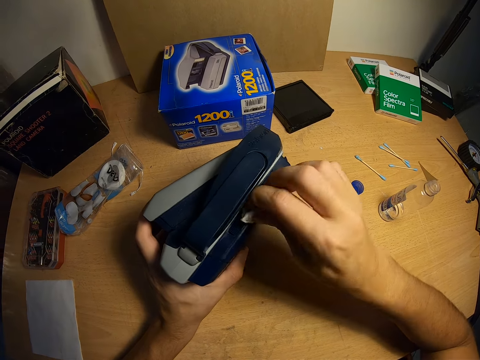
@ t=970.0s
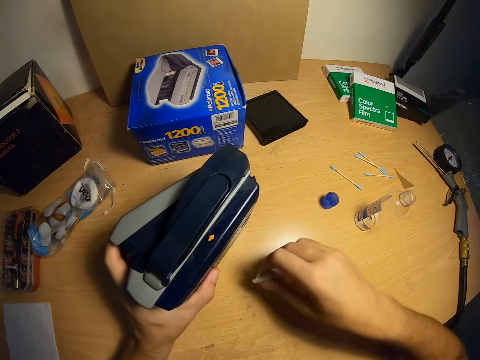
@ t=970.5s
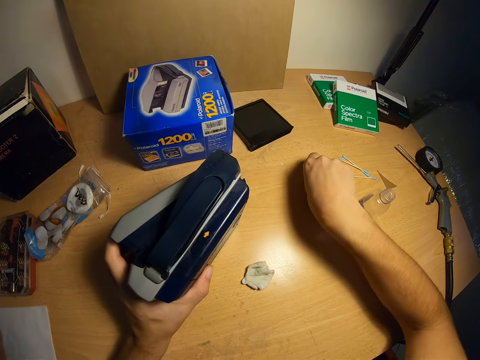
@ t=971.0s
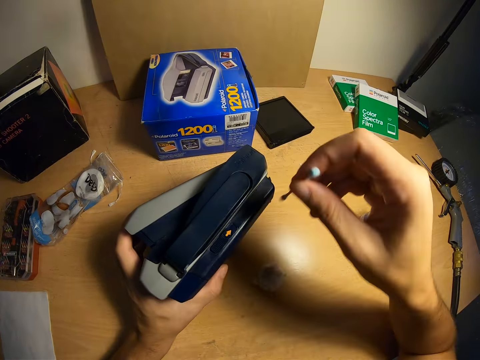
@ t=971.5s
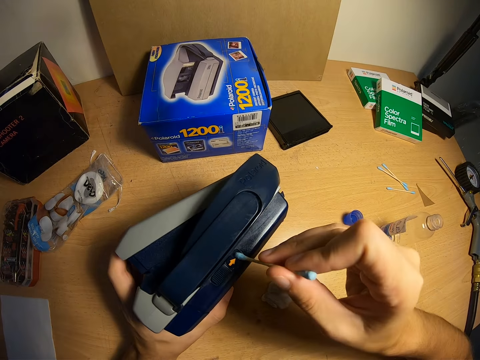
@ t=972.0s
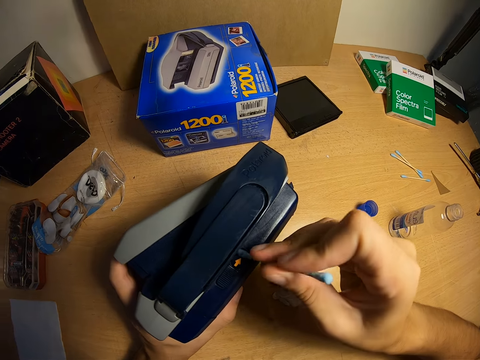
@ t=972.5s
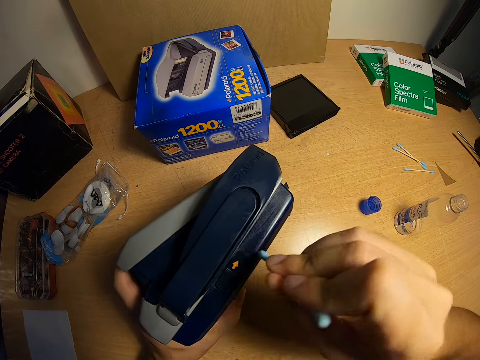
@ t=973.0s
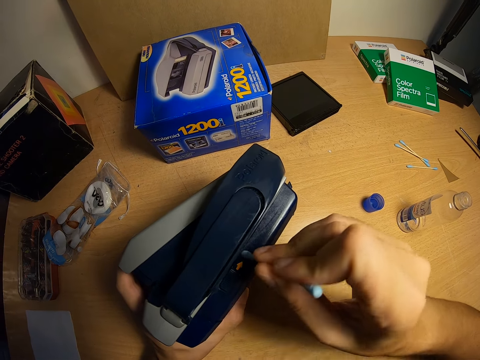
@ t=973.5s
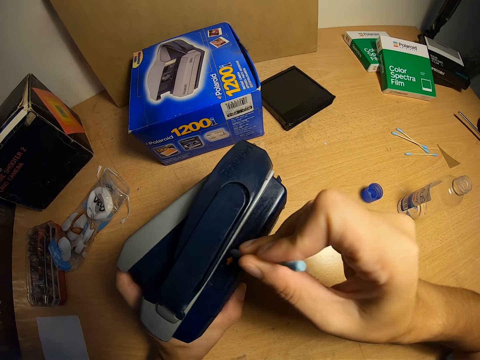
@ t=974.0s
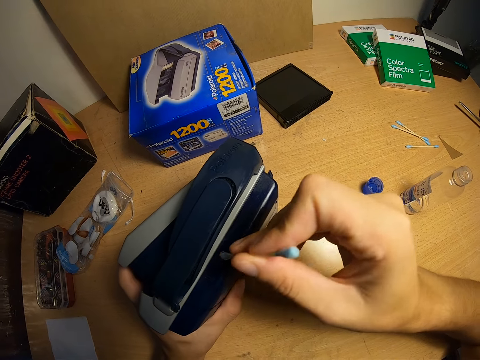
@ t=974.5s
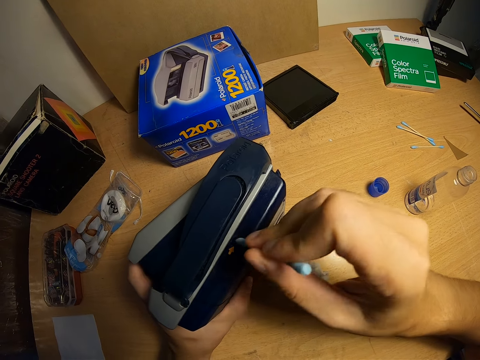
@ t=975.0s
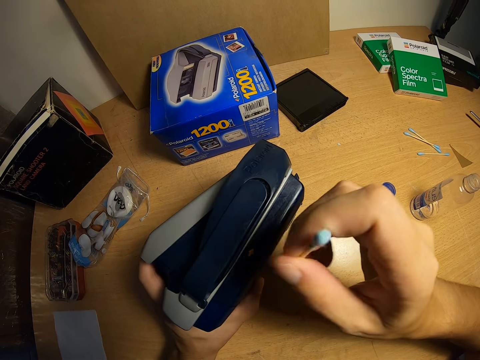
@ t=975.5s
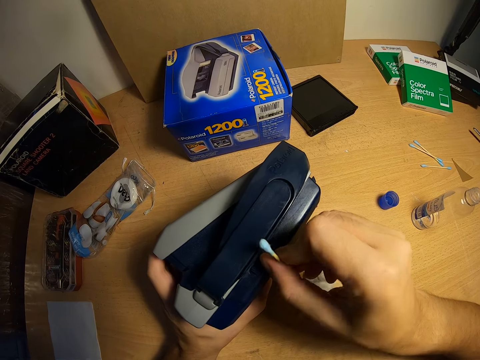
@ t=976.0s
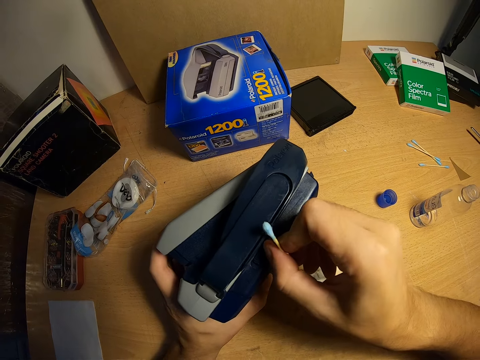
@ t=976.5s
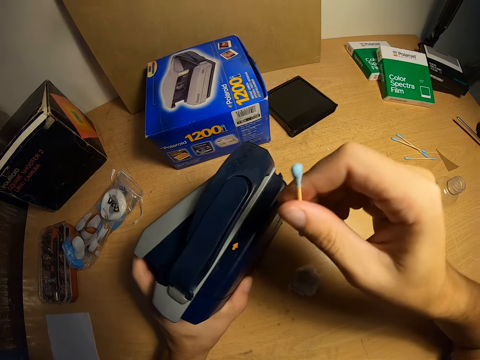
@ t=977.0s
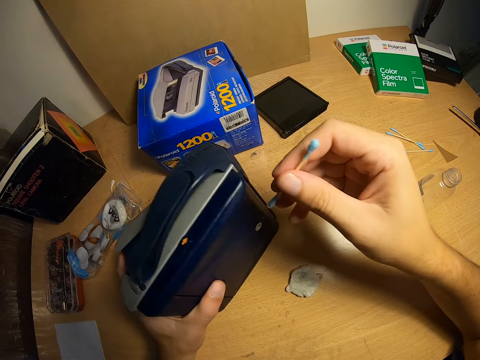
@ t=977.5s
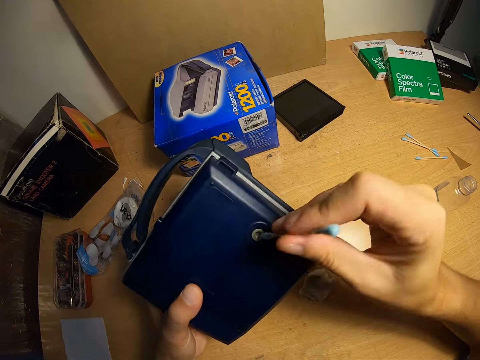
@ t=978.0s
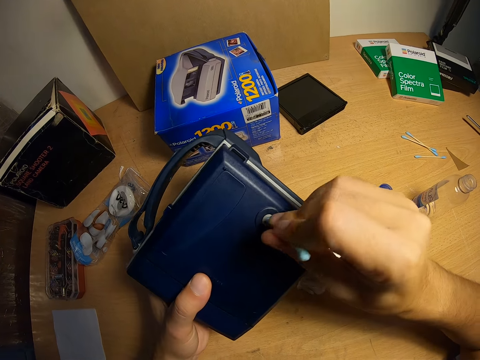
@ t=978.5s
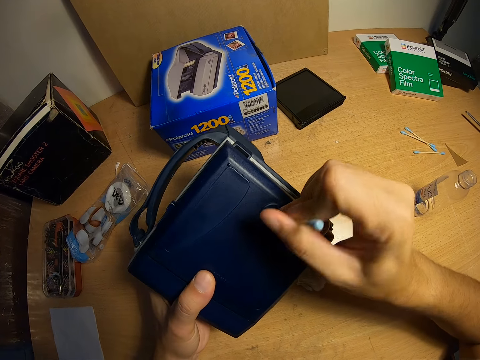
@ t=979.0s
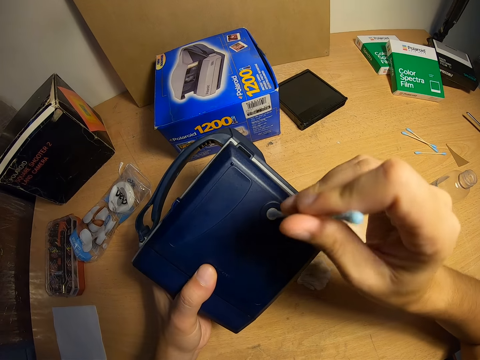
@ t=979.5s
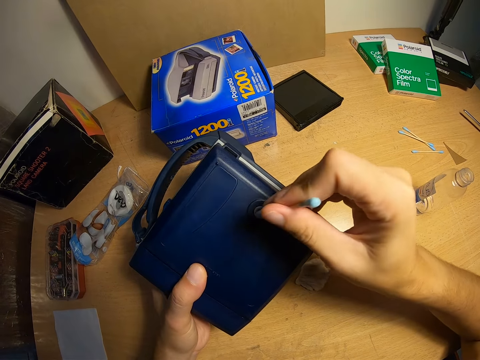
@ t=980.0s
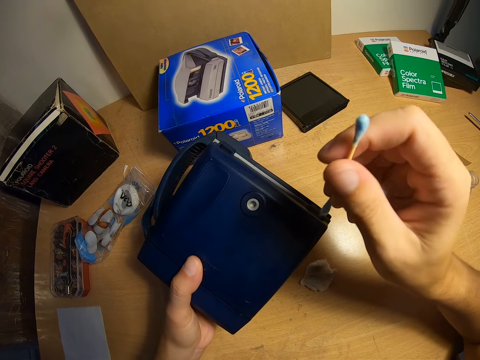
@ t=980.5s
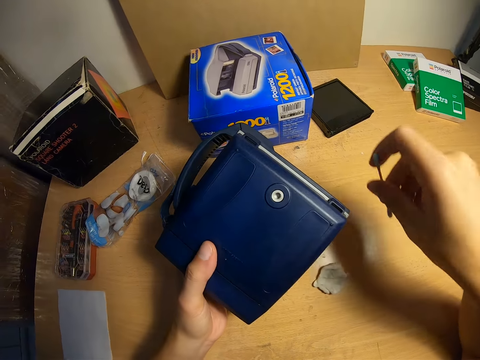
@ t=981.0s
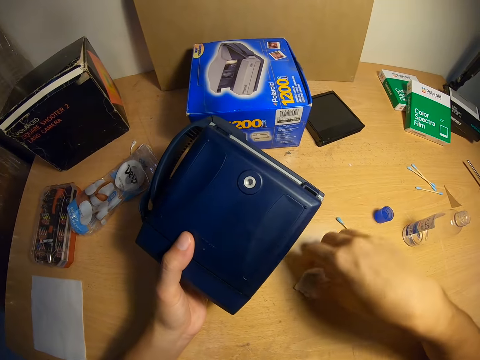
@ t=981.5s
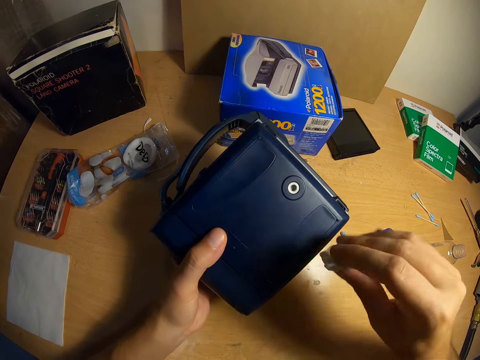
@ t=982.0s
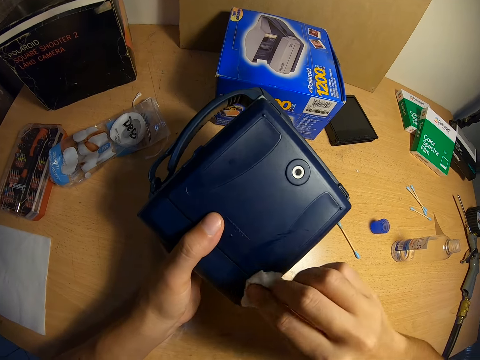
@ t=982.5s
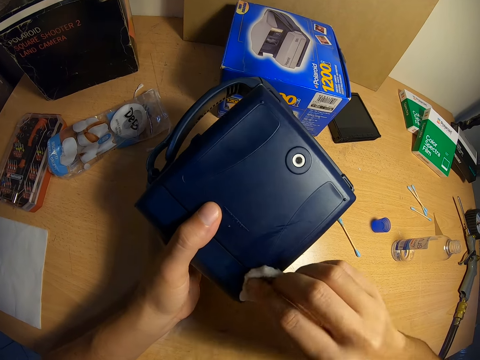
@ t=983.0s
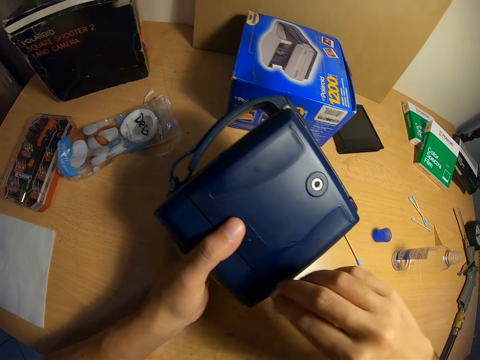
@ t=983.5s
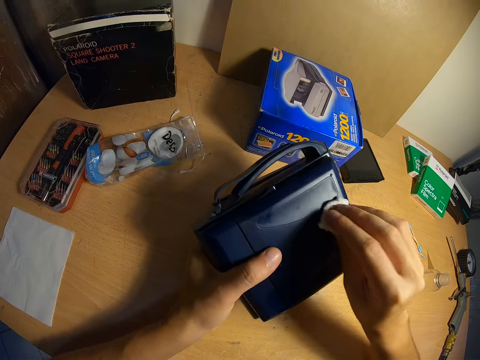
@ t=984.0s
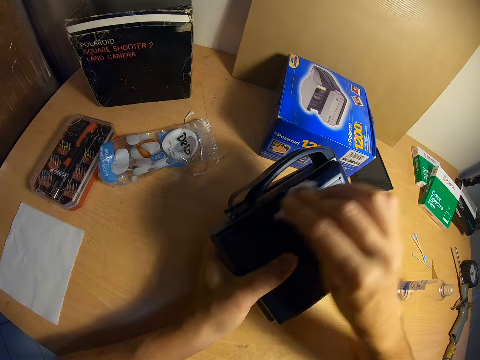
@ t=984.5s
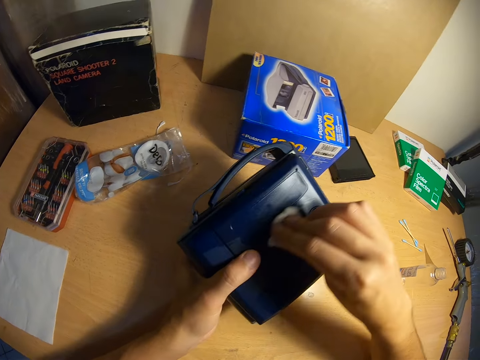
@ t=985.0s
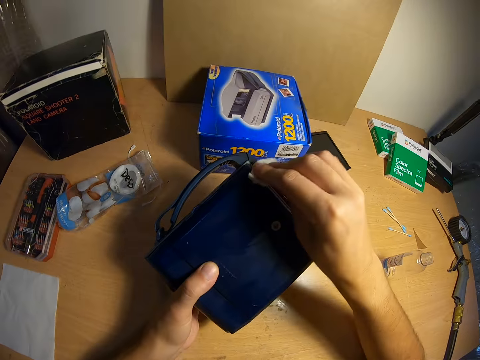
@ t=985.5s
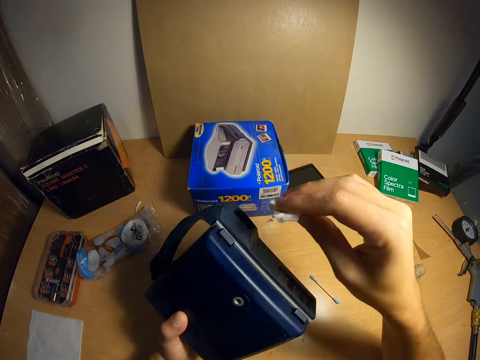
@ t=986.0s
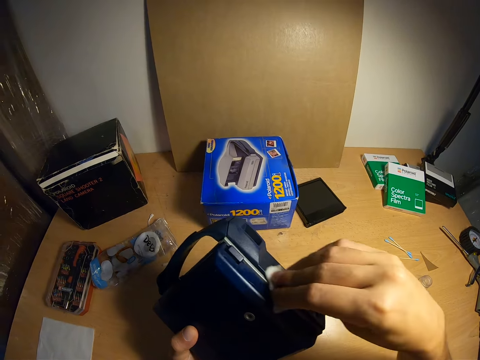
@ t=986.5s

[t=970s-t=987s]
The camera wearer drops the cotton wool in his right hand on the table. He picks up a cotton bud or cotton-tipped applicator from the table with his right hand. He cleans the Polaroid camera with the cotton bud in his right hand. He rubs the Polaroid Spectra with the finger. He wipes the Polaroid Spectra with the cotton-tipped applicator. He drops the cotton bud in his right hand on the table. He picks up the cotton wool on the table with his right hand. He cleans the Polaroid camera with the cotton wool in his right hand.

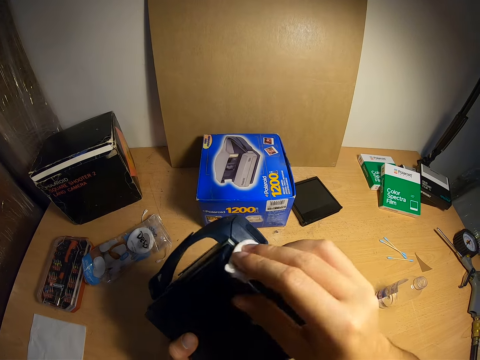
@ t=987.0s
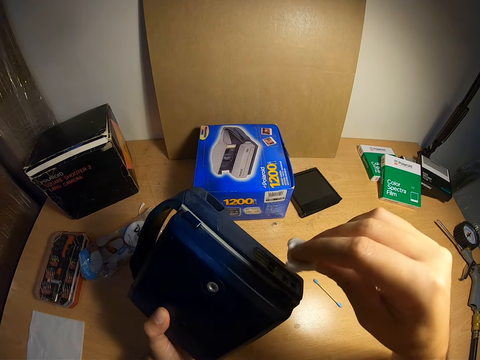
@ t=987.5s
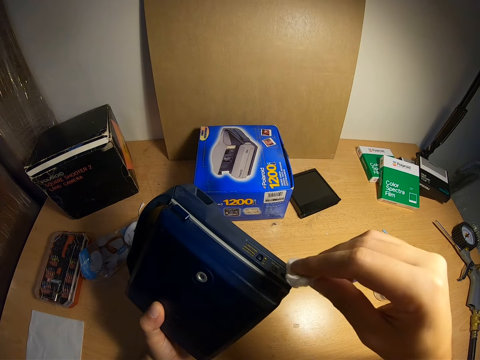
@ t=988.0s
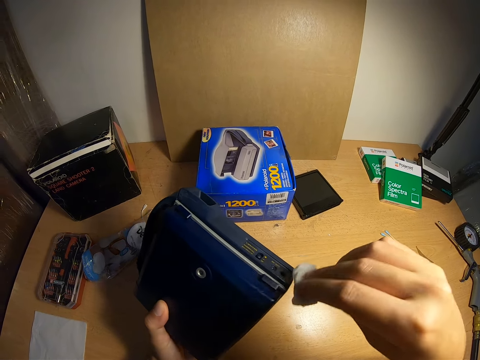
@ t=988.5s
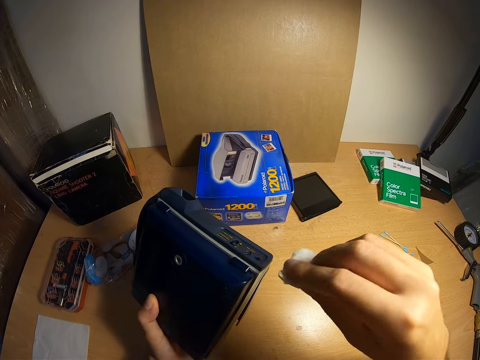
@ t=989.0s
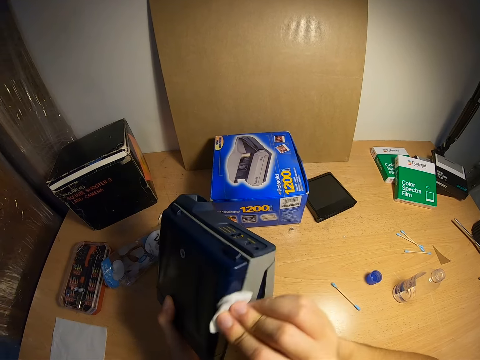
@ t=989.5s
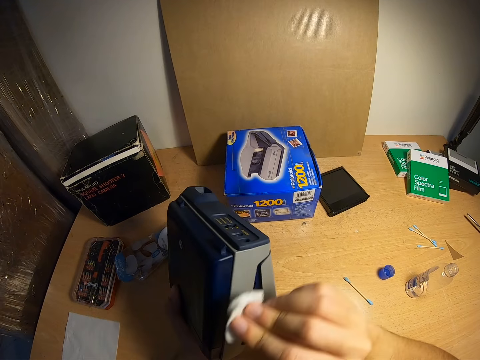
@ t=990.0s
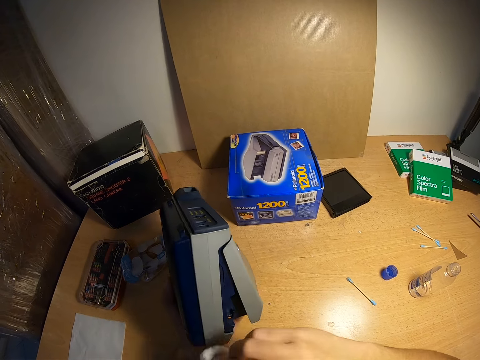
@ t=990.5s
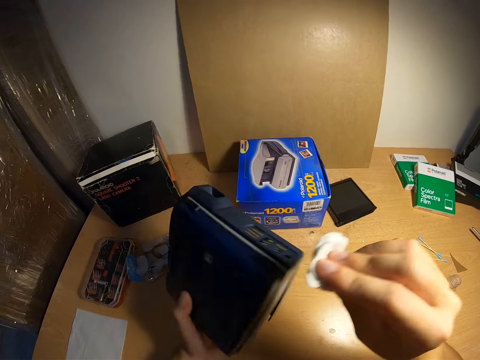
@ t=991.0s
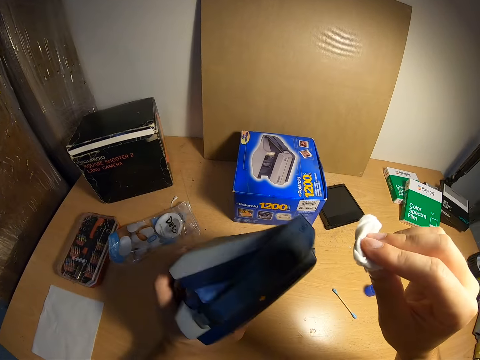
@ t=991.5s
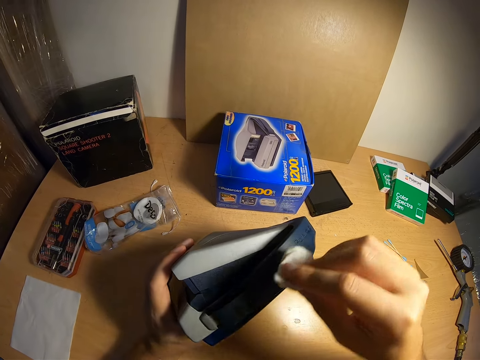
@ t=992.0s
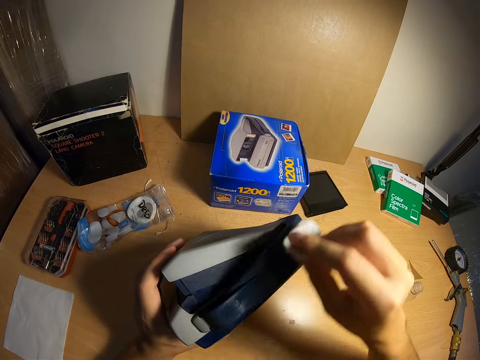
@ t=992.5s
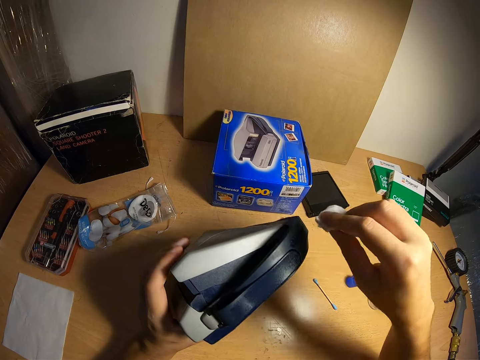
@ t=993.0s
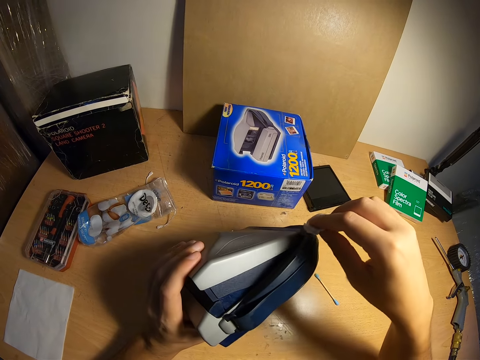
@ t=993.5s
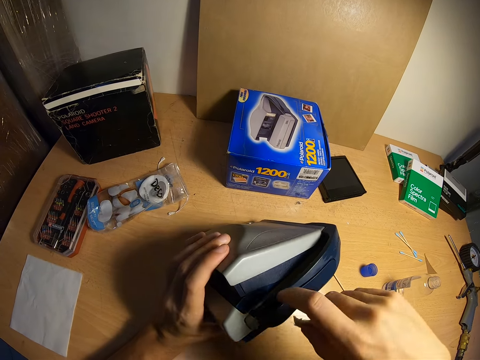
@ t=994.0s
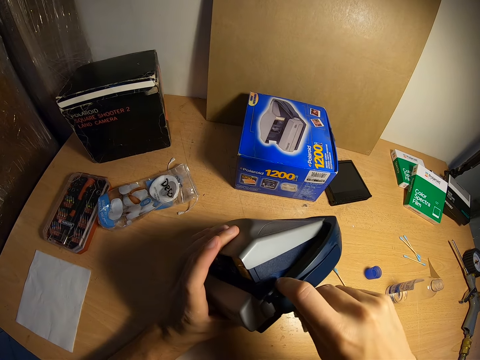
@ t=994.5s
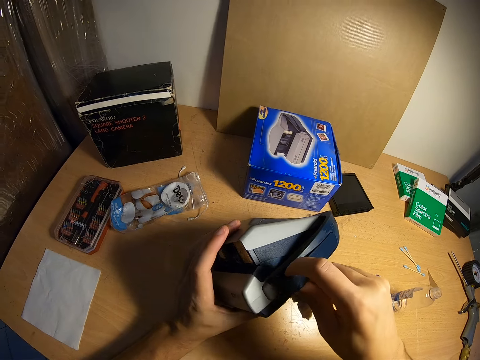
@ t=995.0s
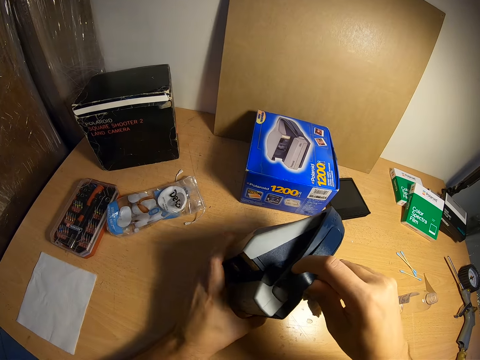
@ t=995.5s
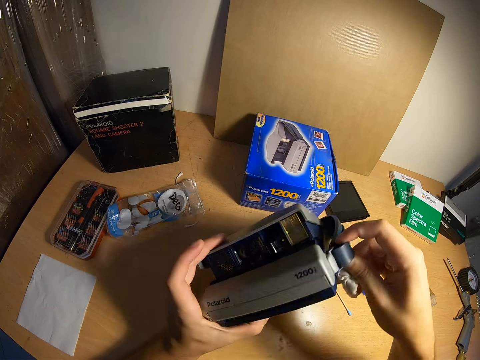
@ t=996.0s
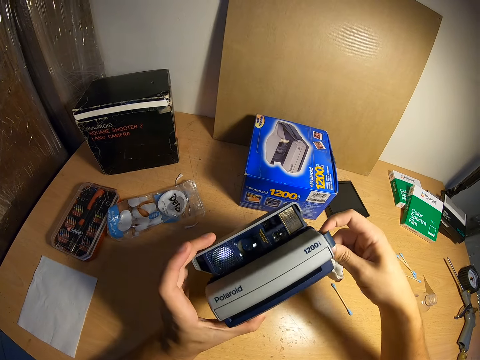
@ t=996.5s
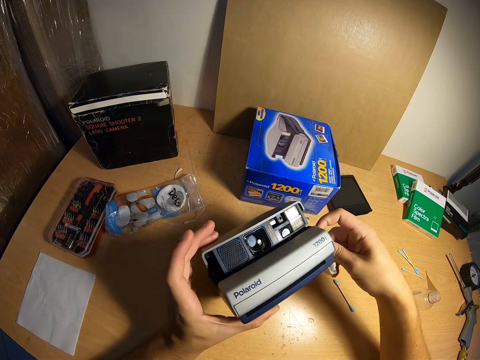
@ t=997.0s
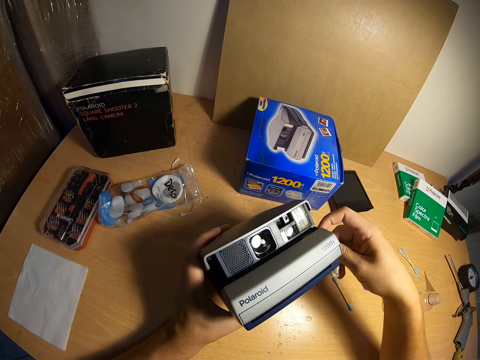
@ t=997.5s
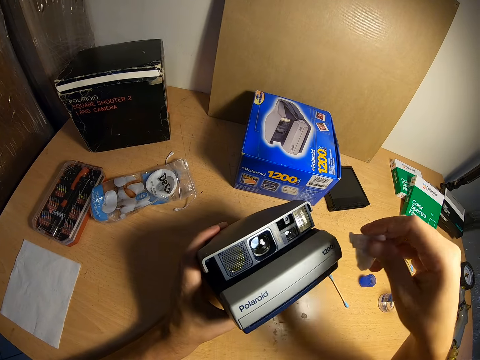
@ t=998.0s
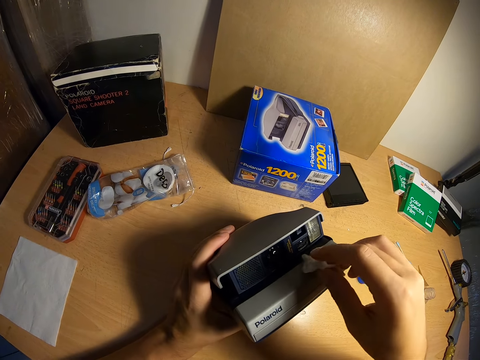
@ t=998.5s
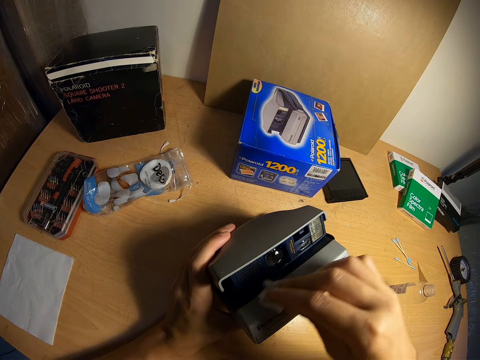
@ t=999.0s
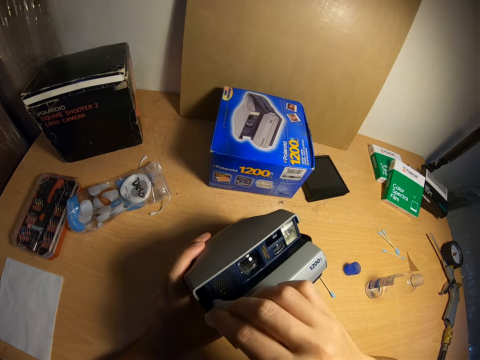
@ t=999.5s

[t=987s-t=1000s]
The camera wearer turns the Polaroid camera with his left hand. He touches the Polaroid camera handle with his right hand. He holds the handle of the Polaroid camera with his right hand. He turns the Polaroid camera with his right hand. He puts the Polaroid Spectra on the table. He cleans the Polaroid camera with the cotton wool in his right hand.
